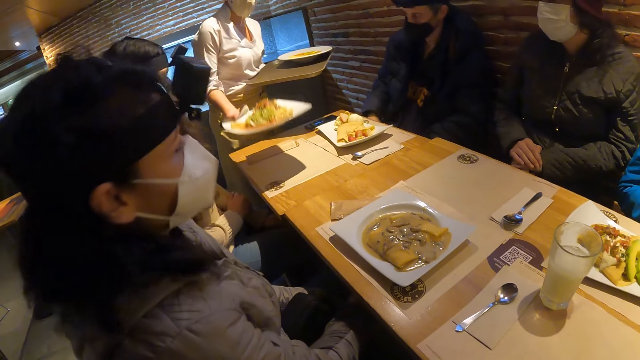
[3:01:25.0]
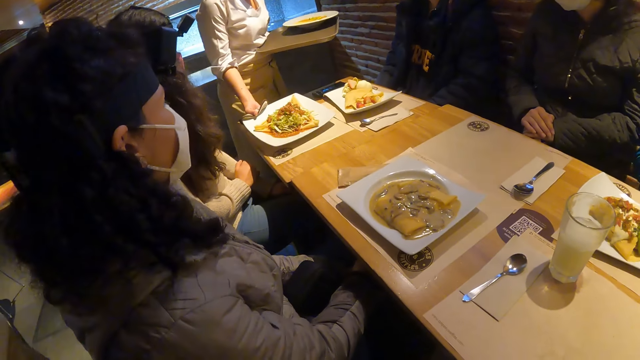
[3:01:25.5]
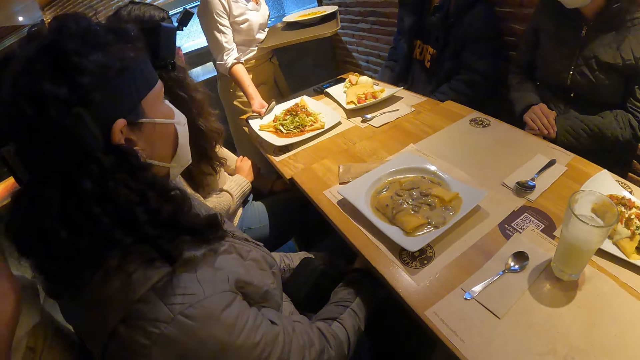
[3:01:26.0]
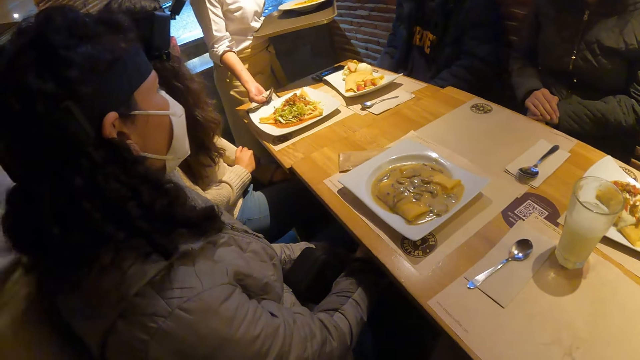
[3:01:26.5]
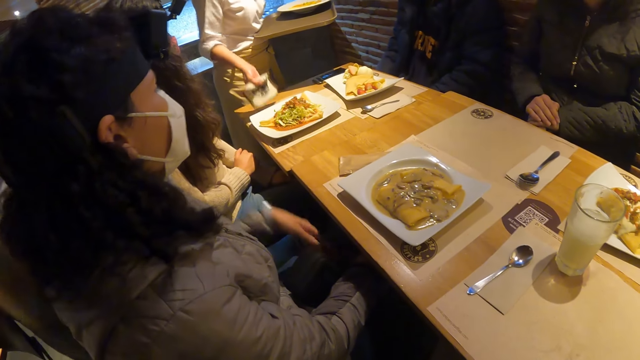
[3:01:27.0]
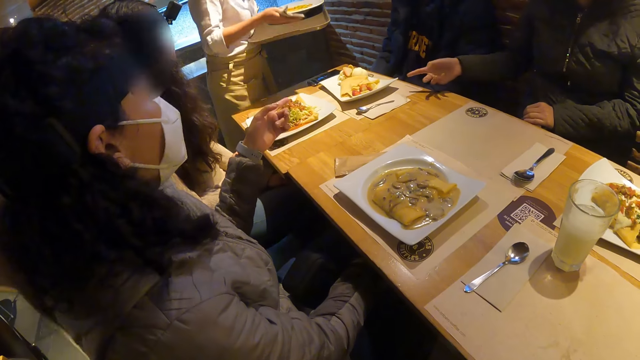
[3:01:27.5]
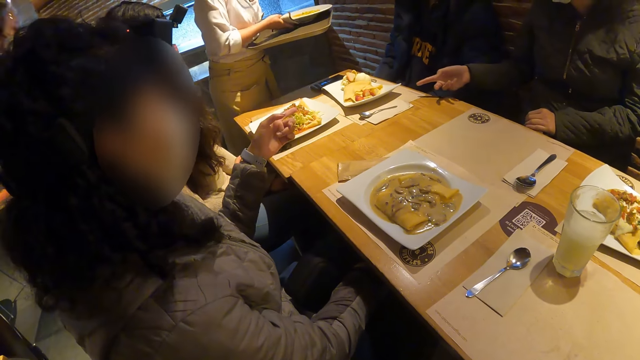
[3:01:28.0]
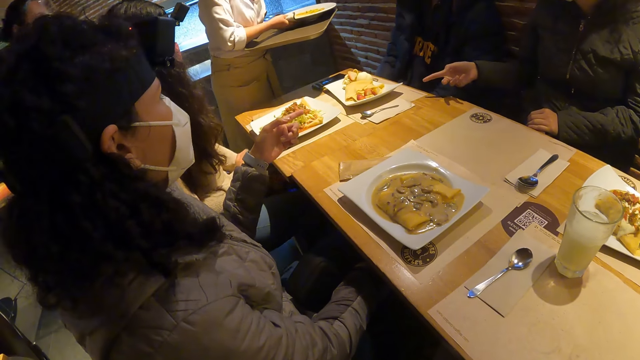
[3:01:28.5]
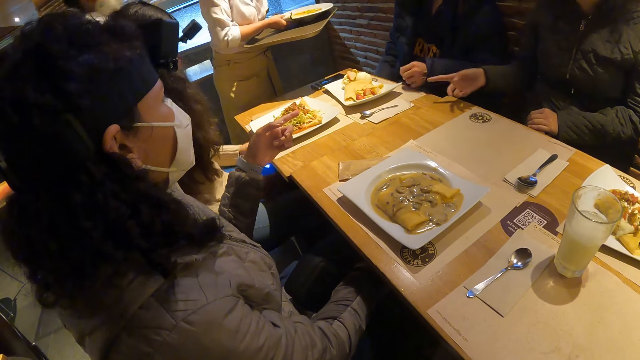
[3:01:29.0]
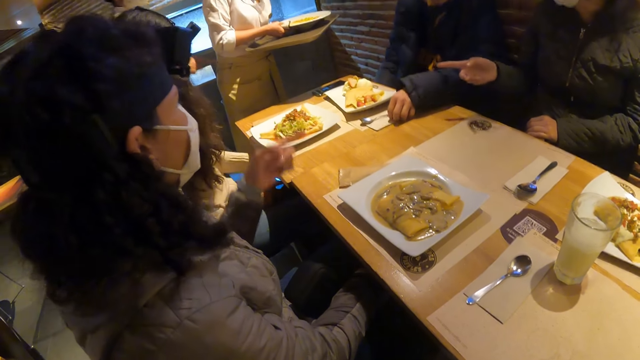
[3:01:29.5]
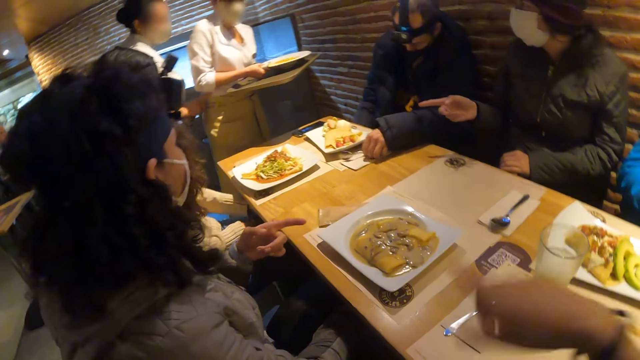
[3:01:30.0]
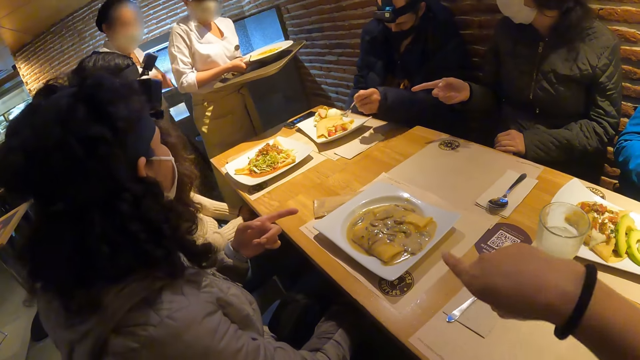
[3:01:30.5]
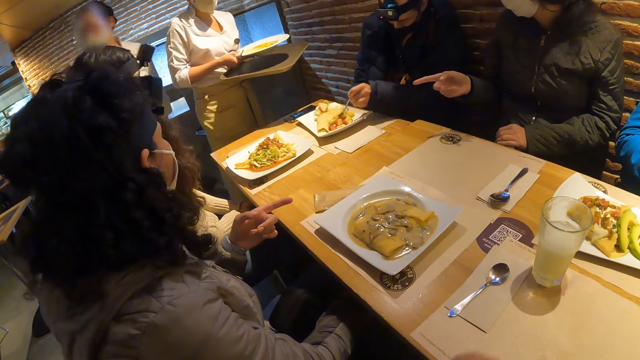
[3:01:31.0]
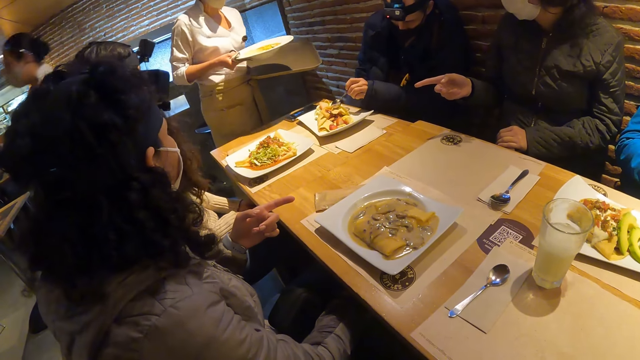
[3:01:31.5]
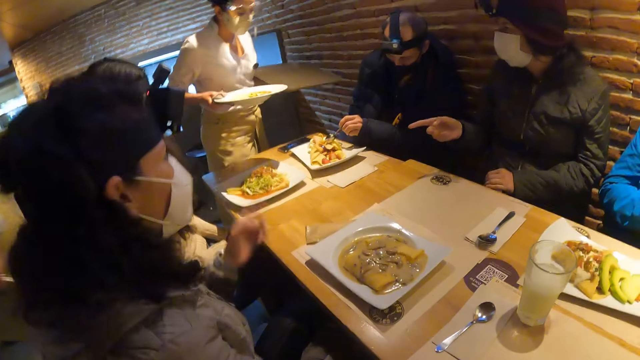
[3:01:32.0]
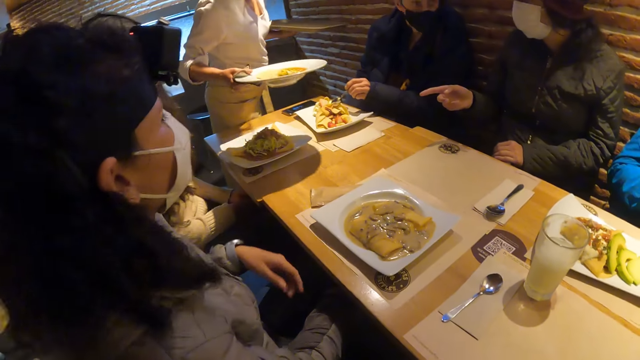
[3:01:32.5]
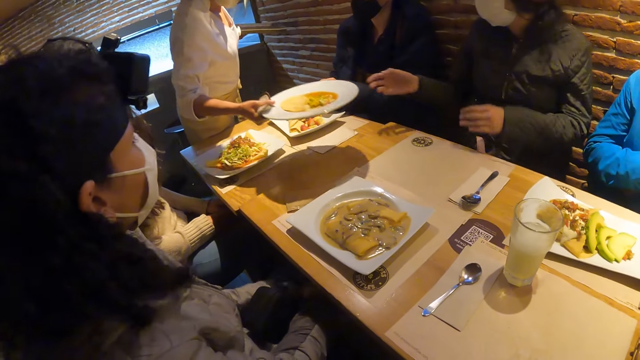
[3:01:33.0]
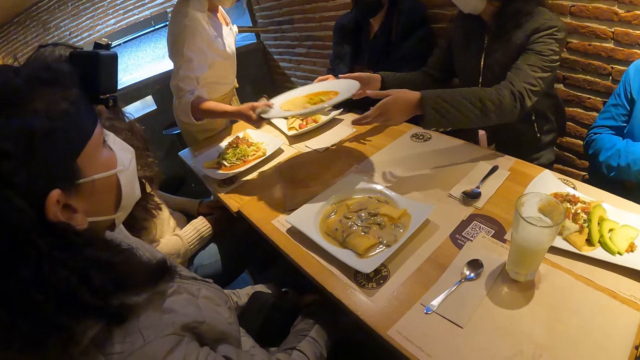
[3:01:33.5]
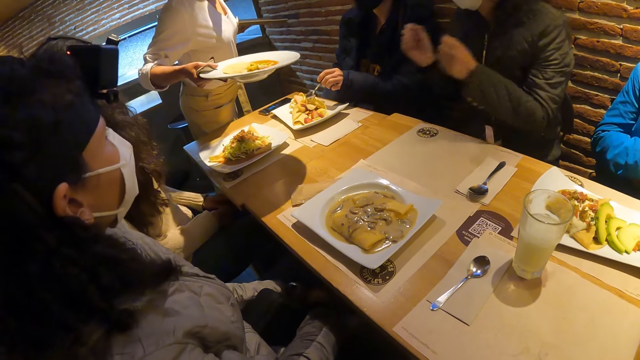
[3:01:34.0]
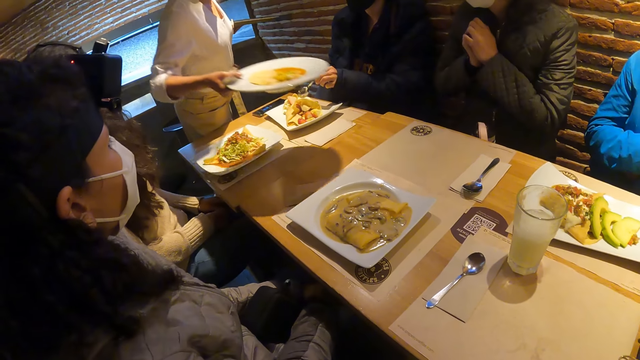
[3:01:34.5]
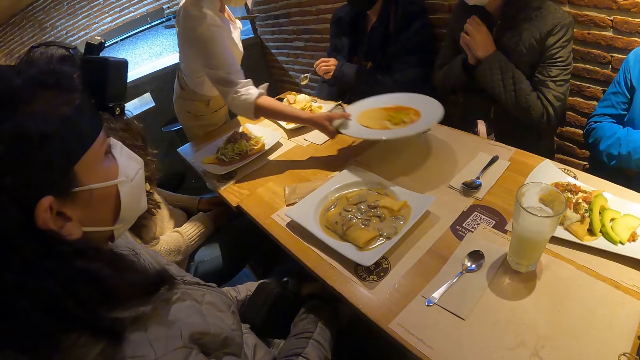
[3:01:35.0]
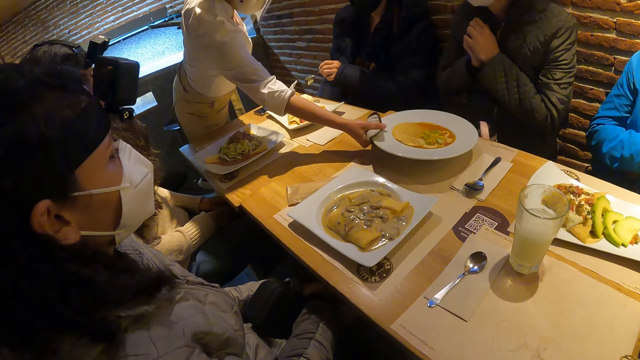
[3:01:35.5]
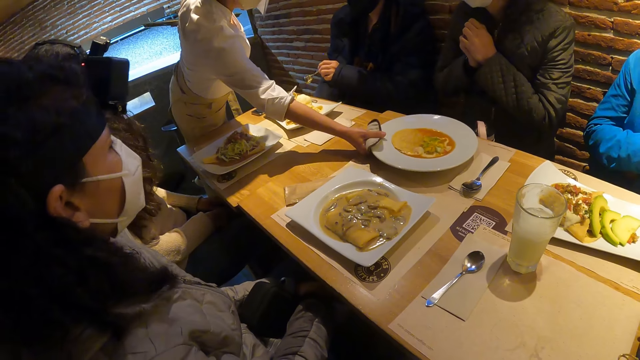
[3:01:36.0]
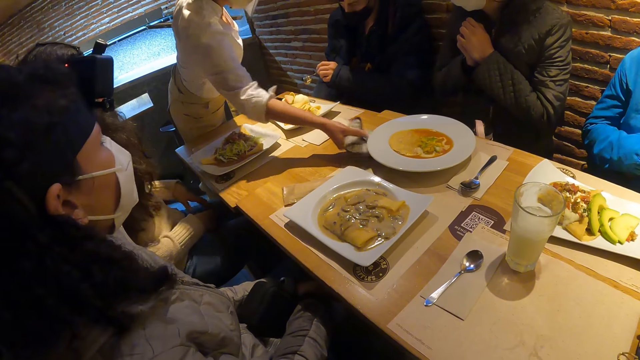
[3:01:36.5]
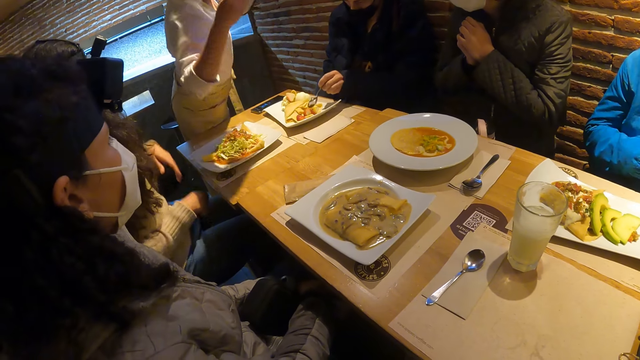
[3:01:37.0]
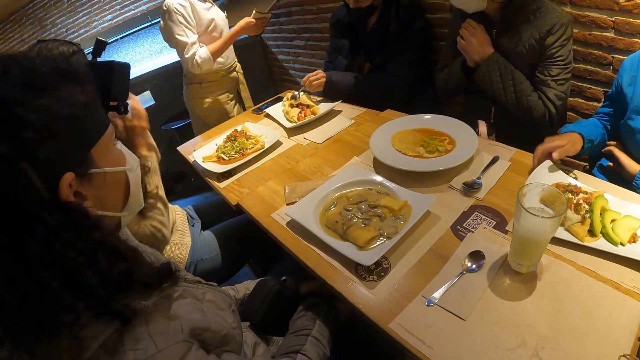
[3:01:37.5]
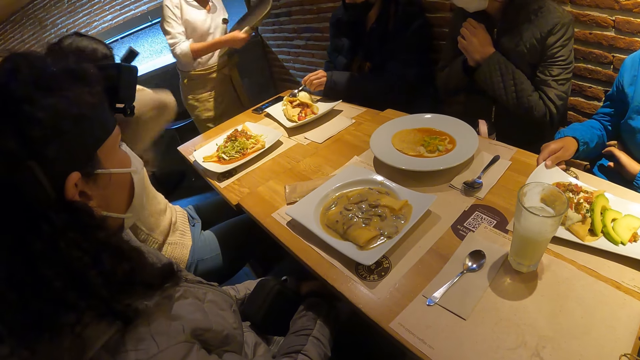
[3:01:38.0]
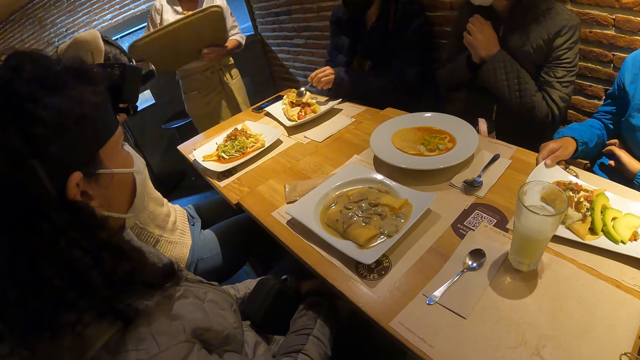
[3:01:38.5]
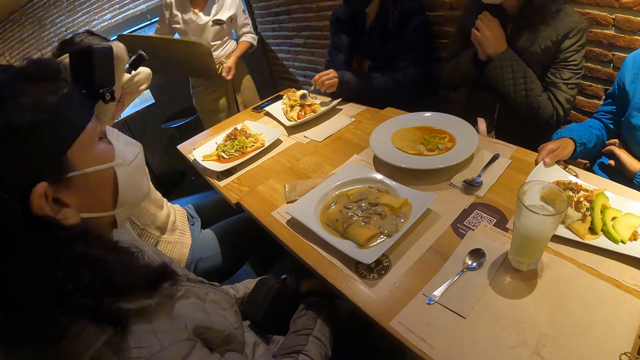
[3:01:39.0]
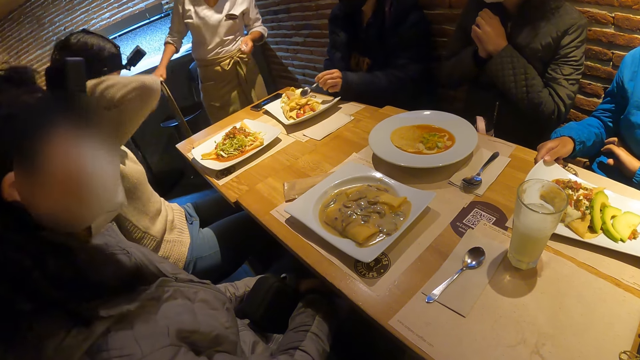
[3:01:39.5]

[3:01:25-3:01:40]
A chef drops a plate of food on a food mat on the table with a napkin in her right hand. A person points at a plate of food. A man picks a spoon from the table with his left hand. The camera wearer points at the plate of food. The man touches the food on the plate with the spoon in his left hand. The chef drops a plate of food on the food mat on the table with the napkin in her right hand.

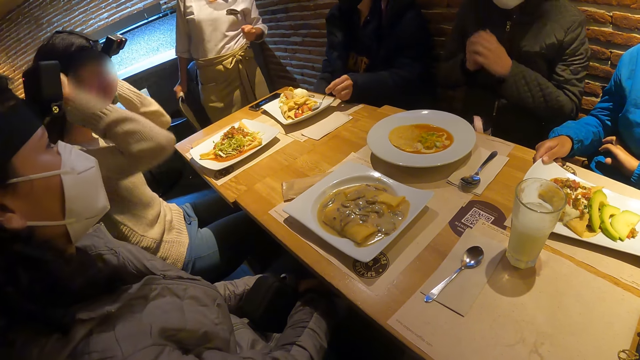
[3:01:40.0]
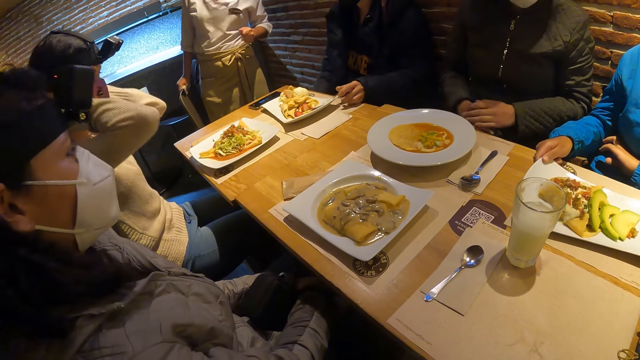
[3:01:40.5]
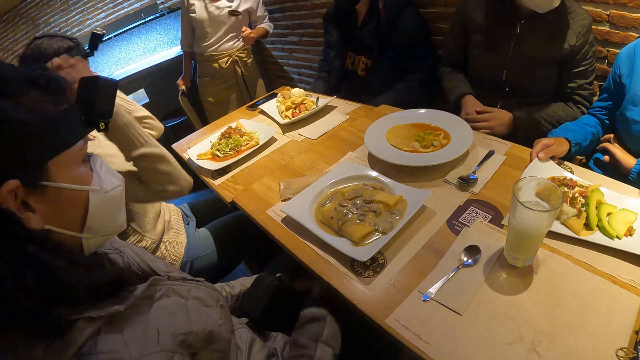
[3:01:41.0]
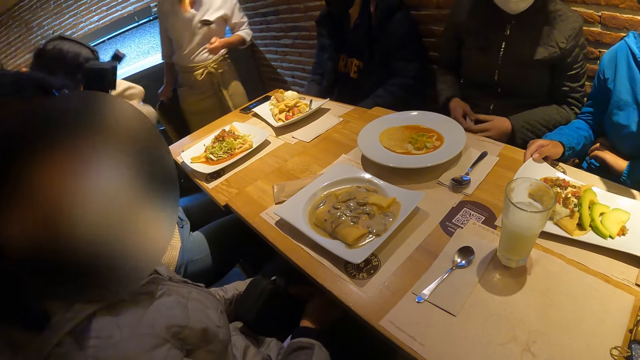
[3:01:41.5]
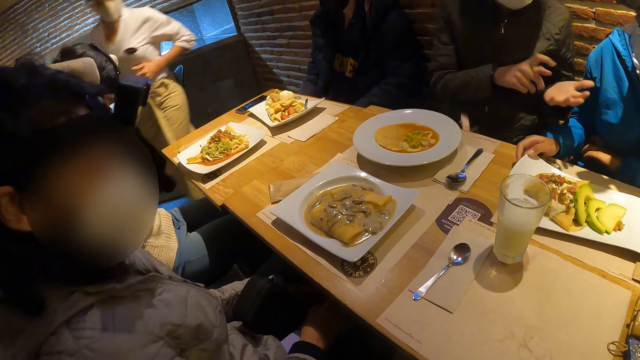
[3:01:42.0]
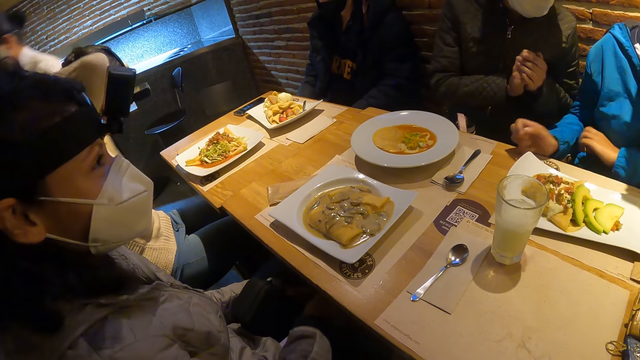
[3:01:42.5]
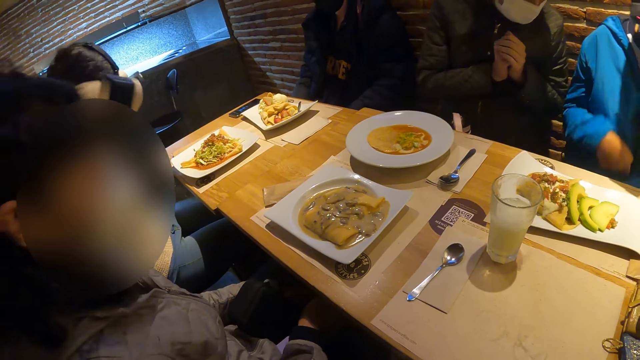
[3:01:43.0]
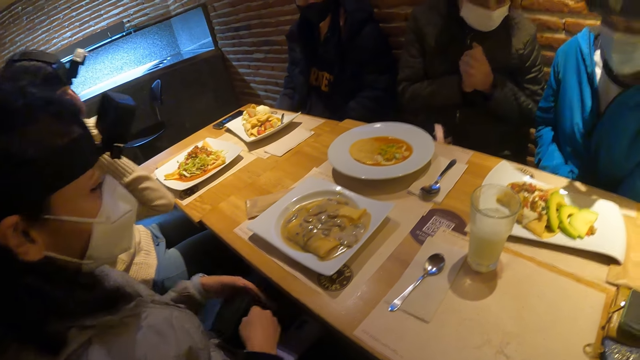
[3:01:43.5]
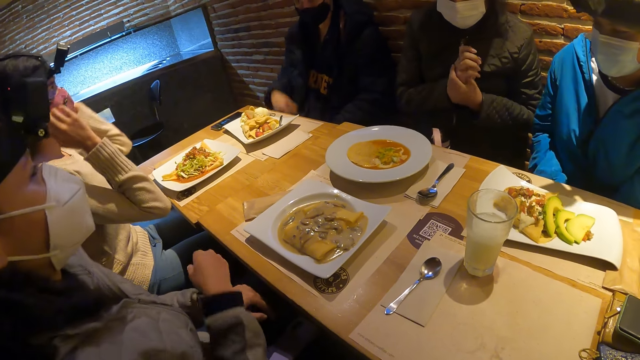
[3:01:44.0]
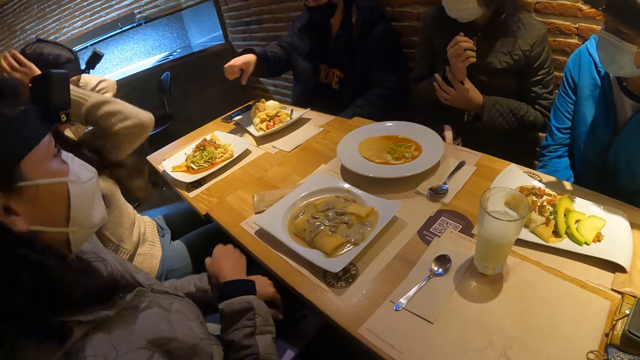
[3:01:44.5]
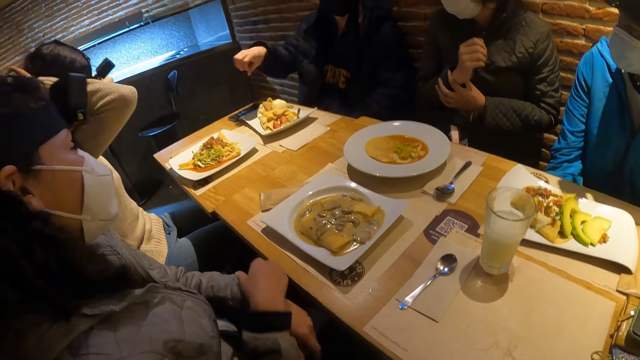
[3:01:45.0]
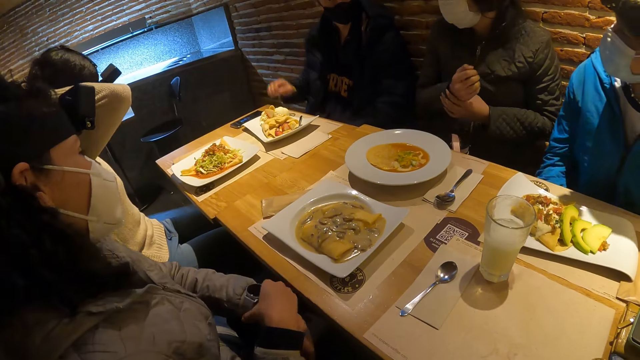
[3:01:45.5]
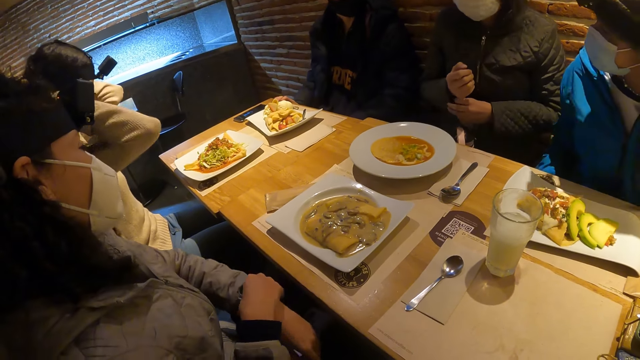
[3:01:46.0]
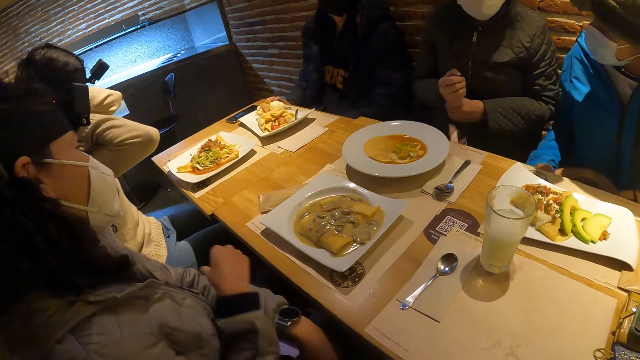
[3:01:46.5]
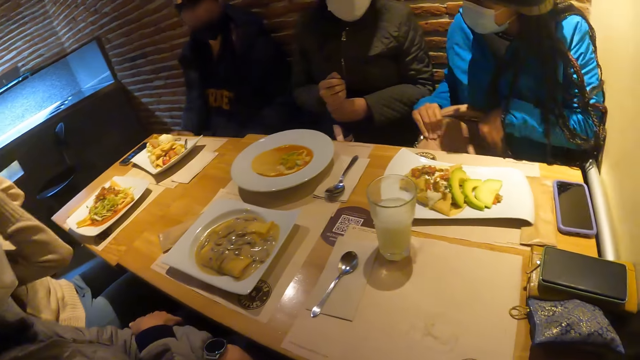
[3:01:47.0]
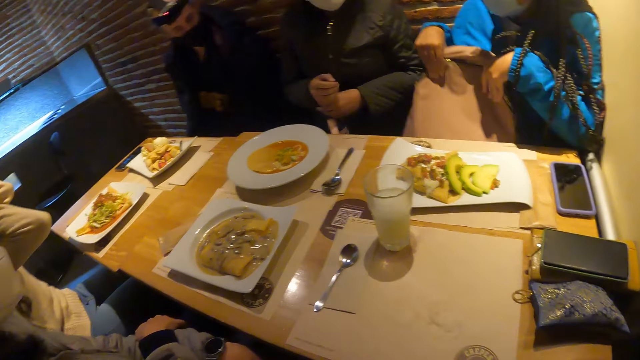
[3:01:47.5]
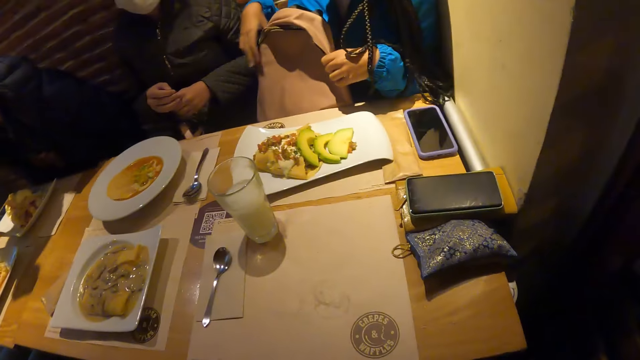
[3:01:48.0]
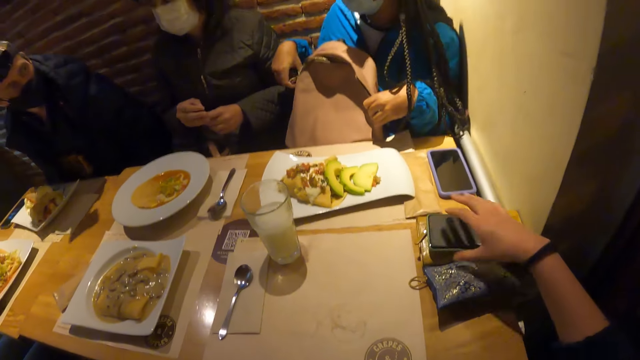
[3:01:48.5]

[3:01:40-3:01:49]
The camera wearer looks at the food on the table. A woman raises a bag from the floor with both hands.
